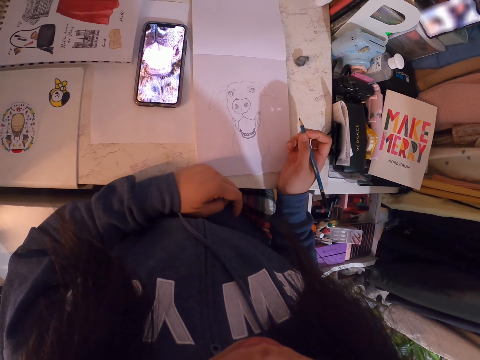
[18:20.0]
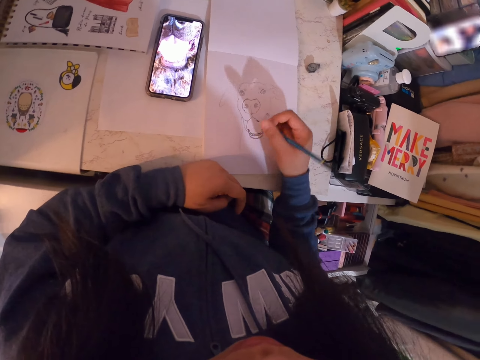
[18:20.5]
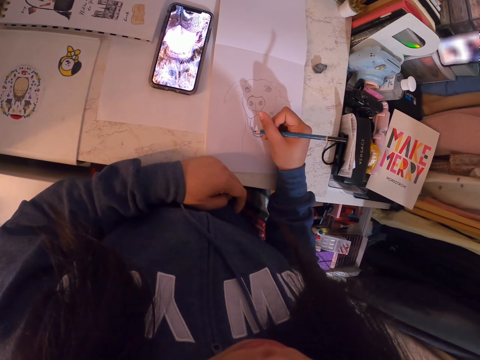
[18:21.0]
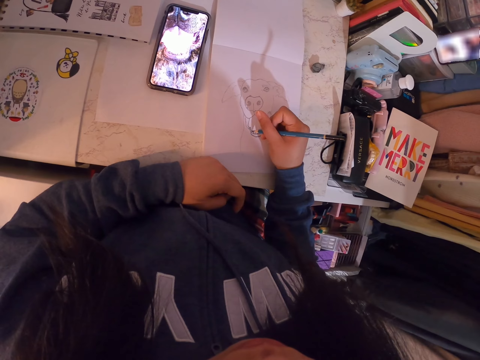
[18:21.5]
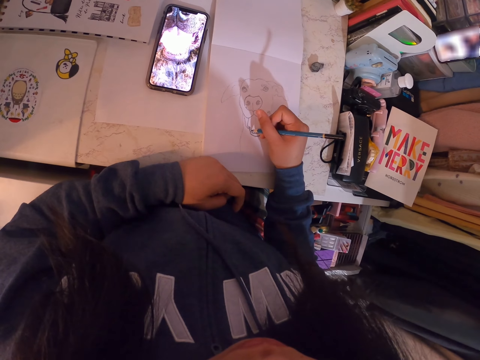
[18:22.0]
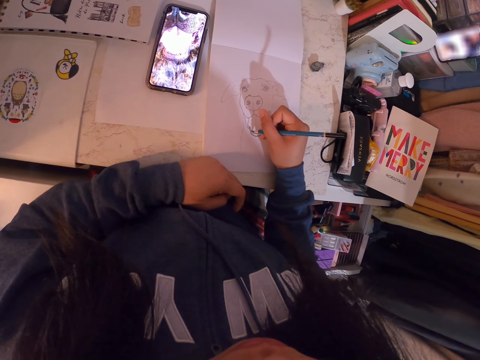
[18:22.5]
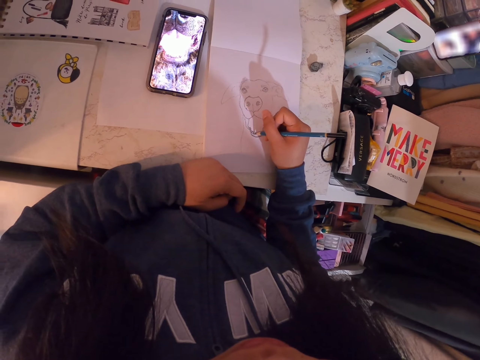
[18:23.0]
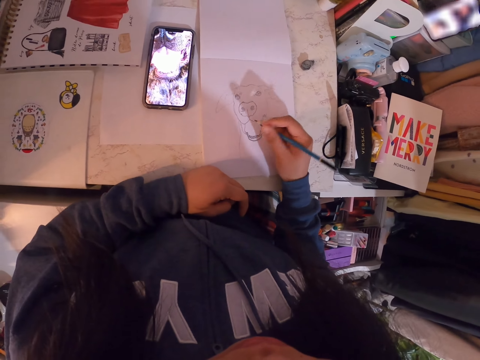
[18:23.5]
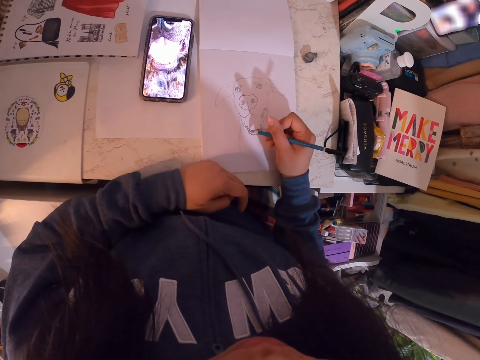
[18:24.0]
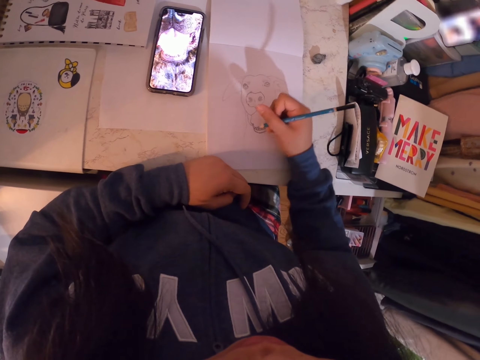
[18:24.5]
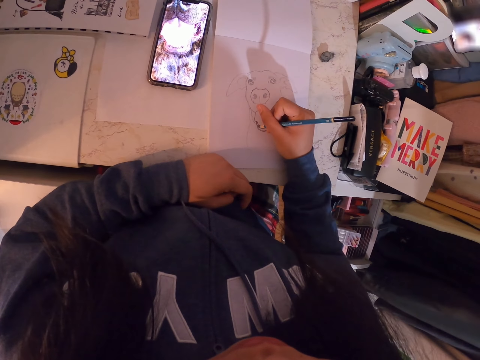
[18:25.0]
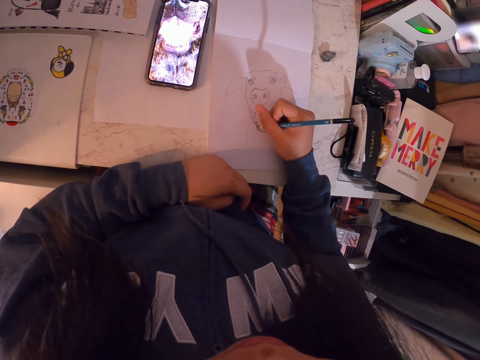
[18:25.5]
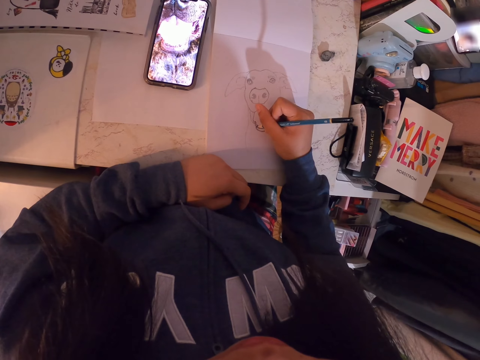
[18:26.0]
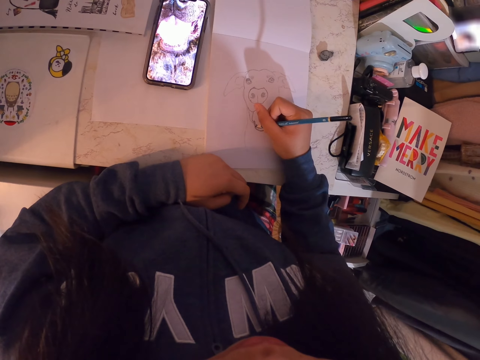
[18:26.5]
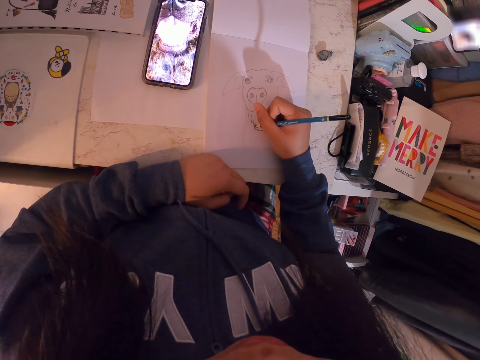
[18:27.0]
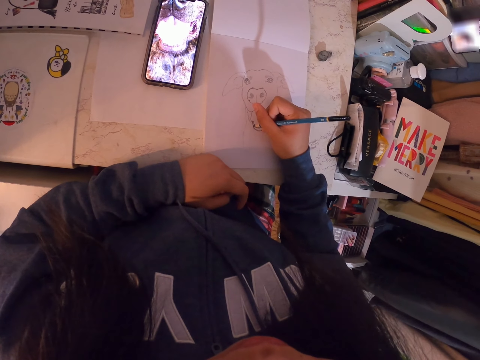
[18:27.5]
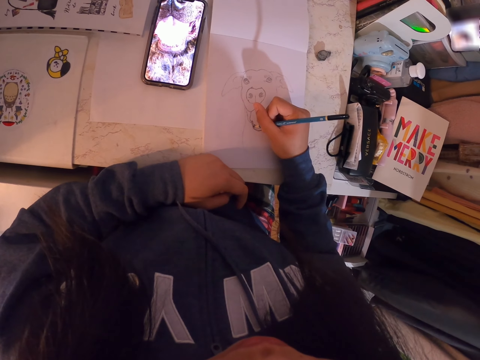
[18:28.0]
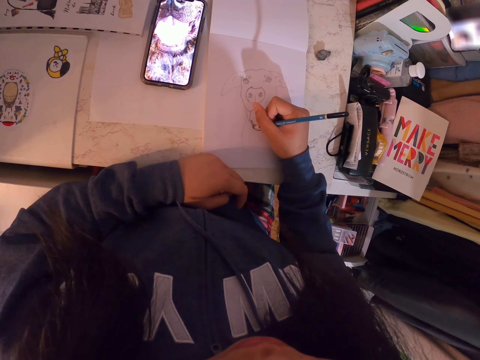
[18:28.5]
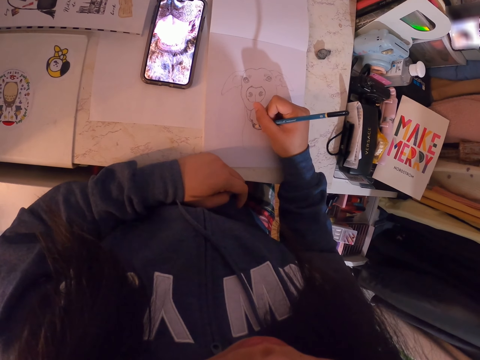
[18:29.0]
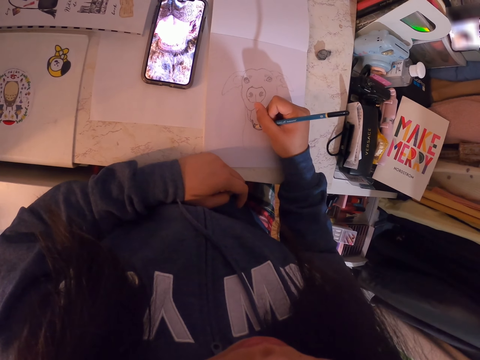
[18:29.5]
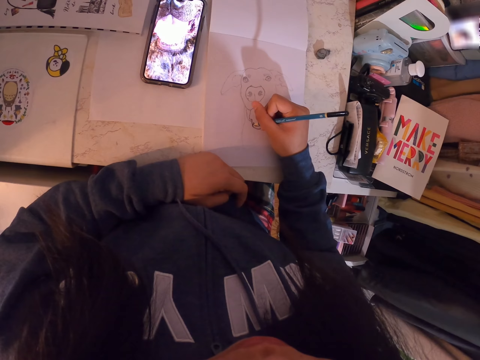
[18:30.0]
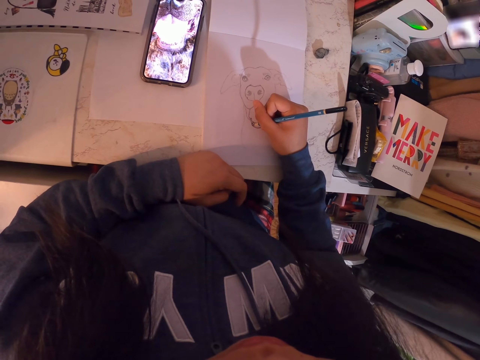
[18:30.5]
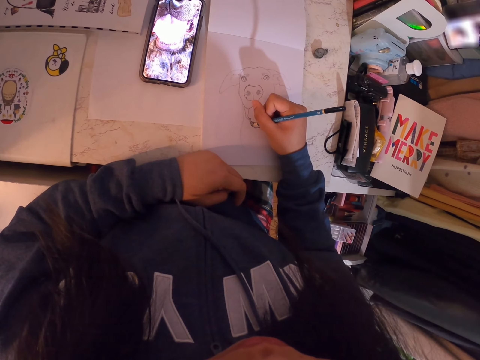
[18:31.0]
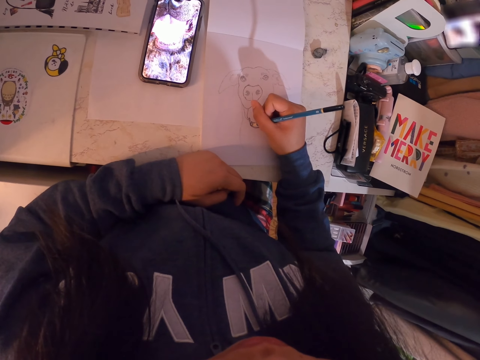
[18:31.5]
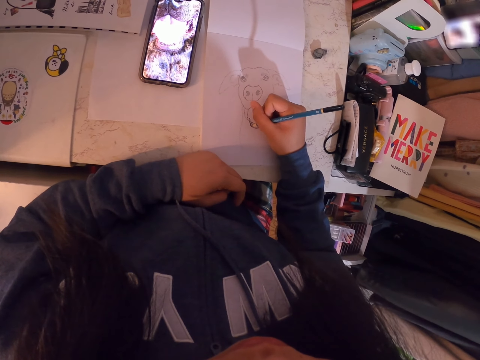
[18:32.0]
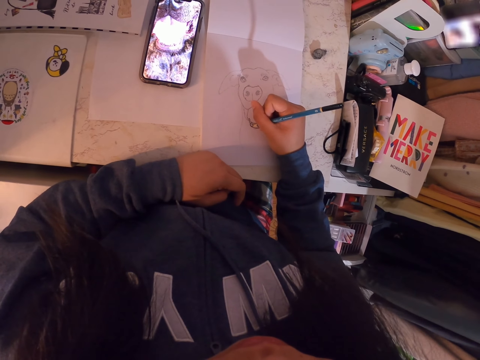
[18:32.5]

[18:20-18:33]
The camera wearer moves her hand. She holds the pencil. She draws in the art book with the art pencil. She adjusts the pencil. She moves the hand. She draws in the art book with the art pencil.

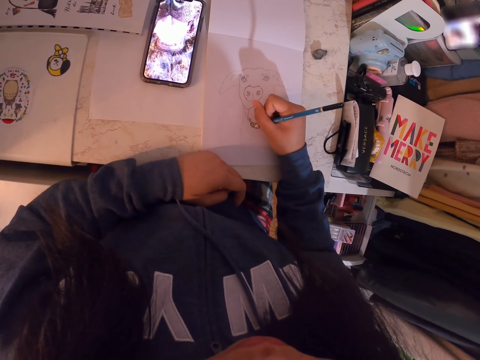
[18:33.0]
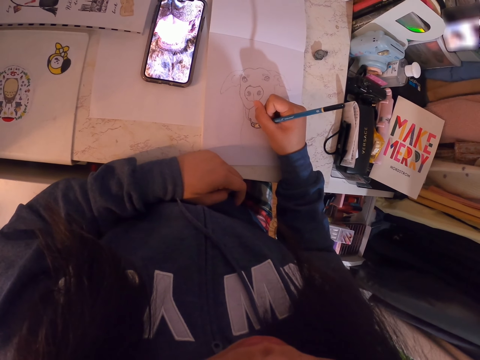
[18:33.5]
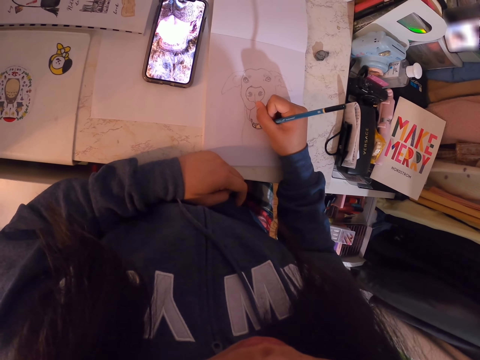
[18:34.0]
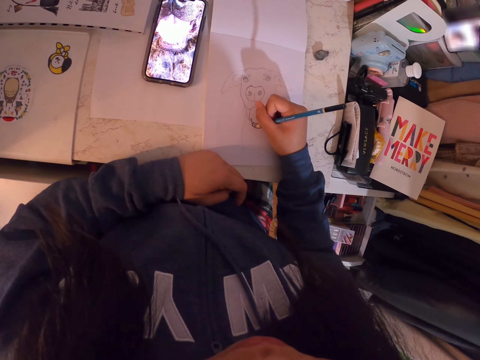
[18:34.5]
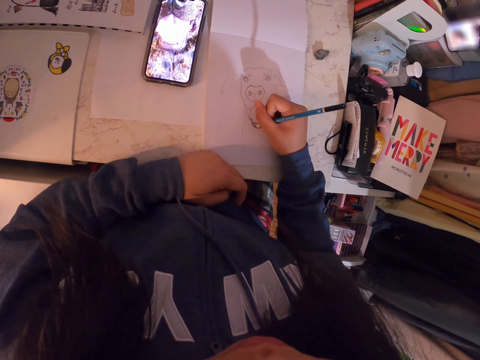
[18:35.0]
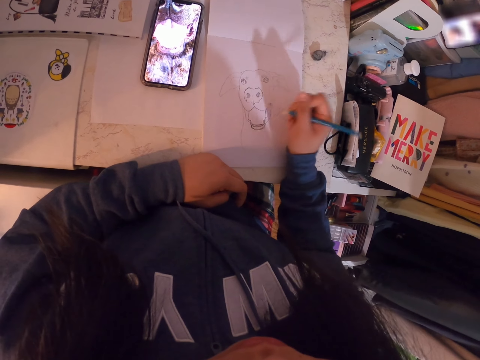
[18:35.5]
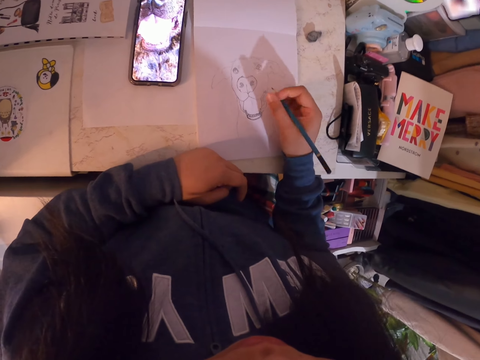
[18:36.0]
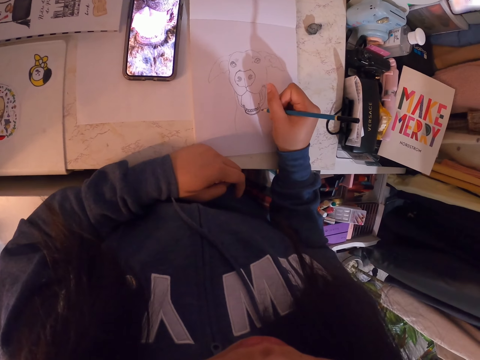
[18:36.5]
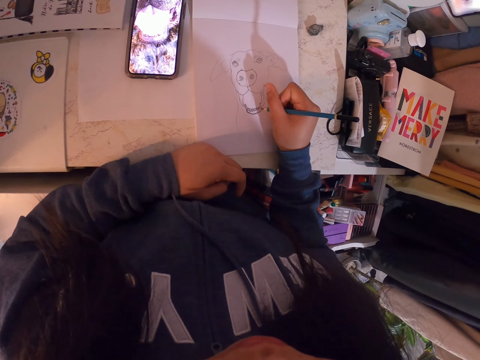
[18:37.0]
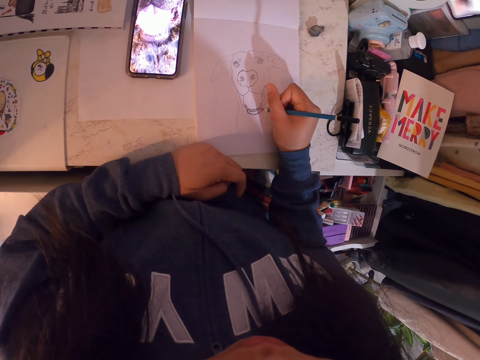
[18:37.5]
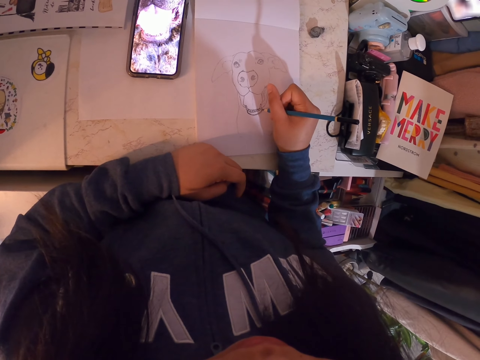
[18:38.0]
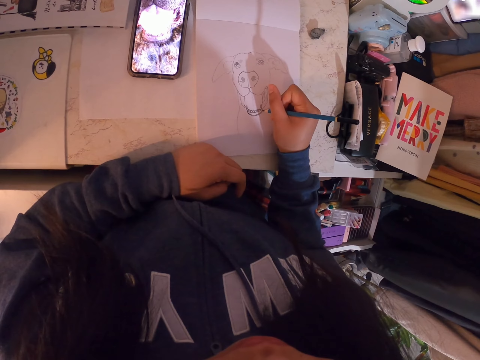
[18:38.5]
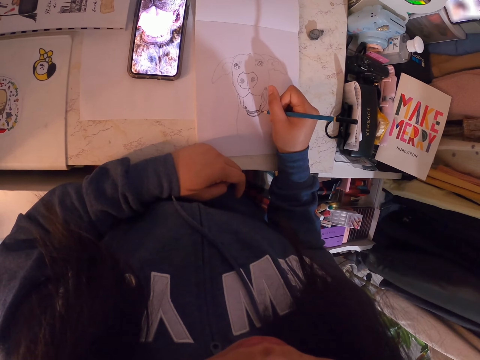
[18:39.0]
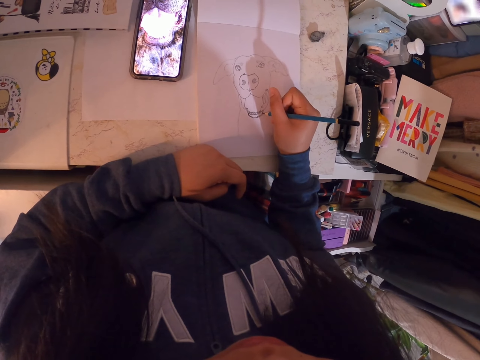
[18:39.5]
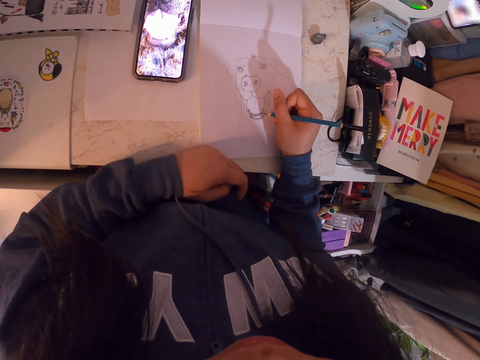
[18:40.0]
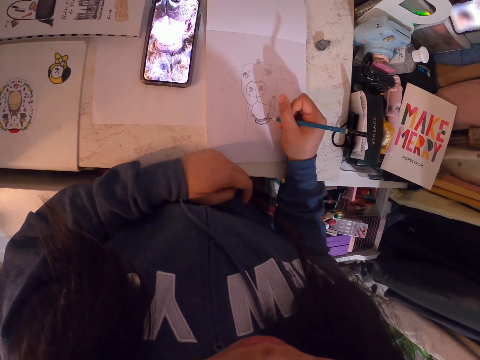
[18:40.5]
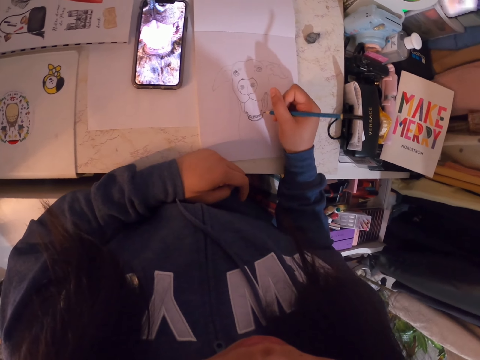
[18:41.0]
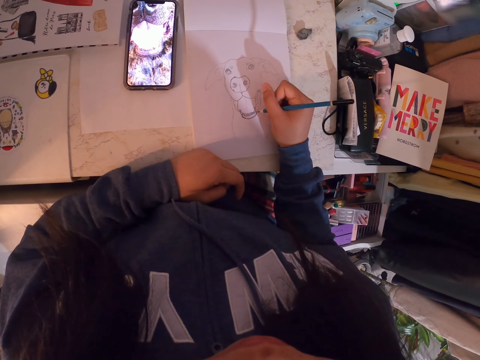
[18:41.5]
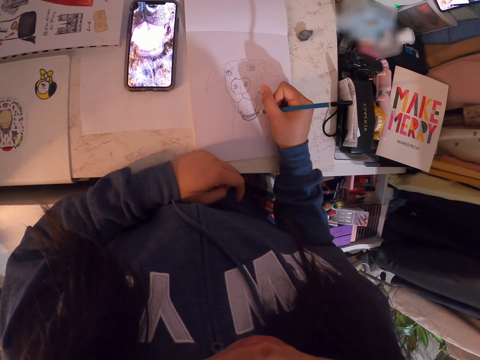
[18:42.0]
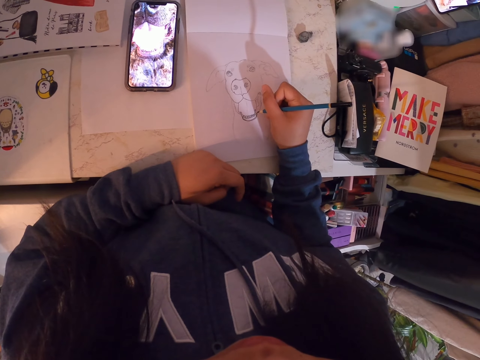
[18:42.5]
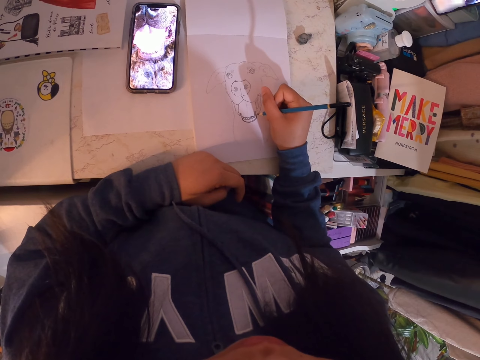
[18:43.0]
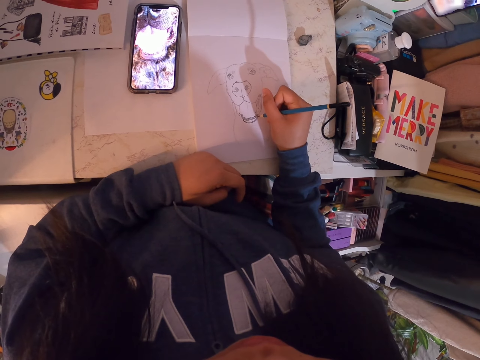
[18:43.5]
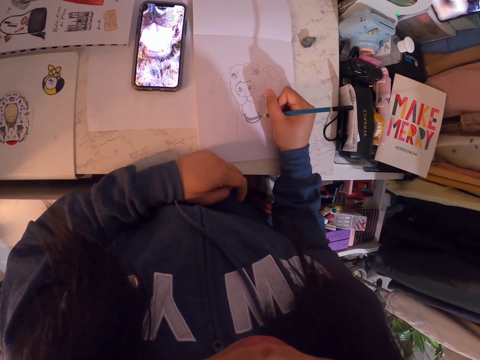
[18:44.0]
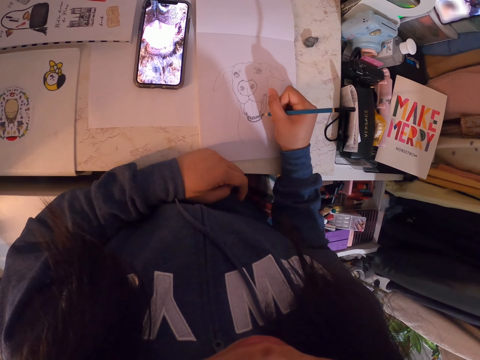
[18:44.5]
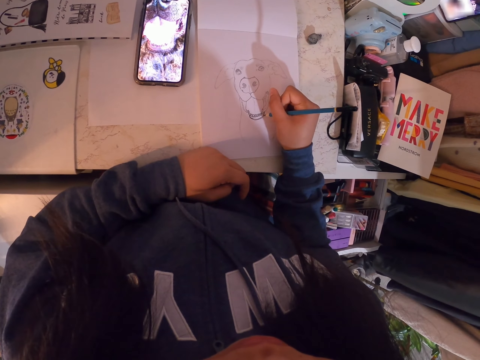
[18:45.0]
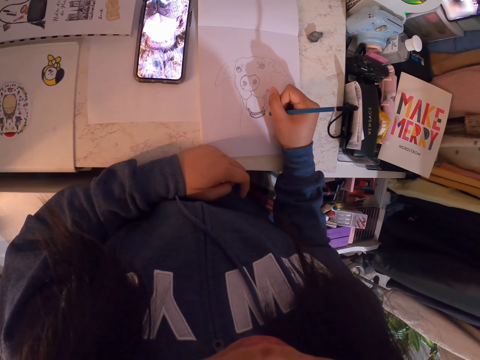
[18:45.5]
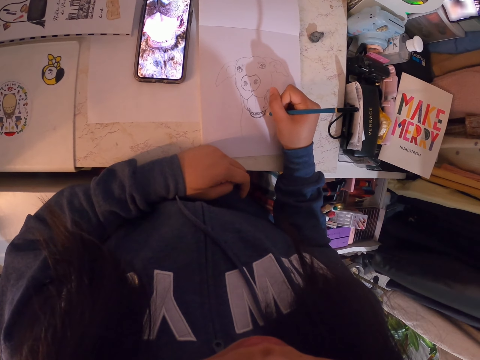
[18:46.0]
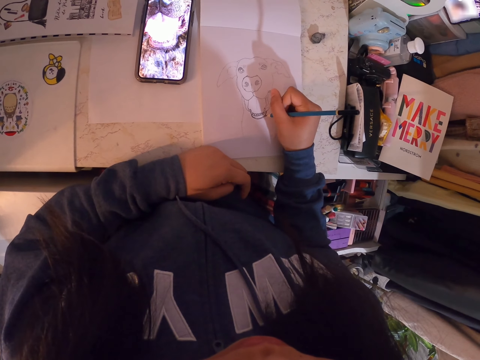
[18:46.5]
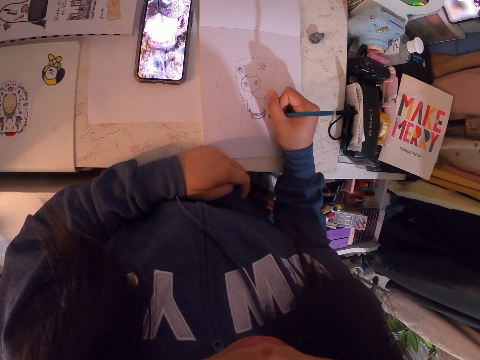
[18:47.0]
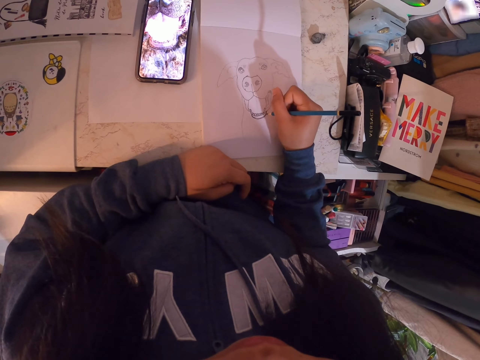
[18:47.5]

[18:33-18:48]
The camera wearer adjusts the pencil. They hold the pencil. They draw in the art book with the art pencil.
